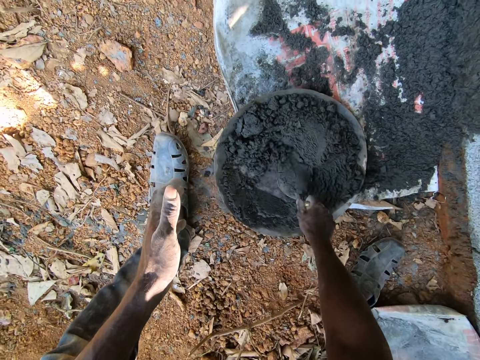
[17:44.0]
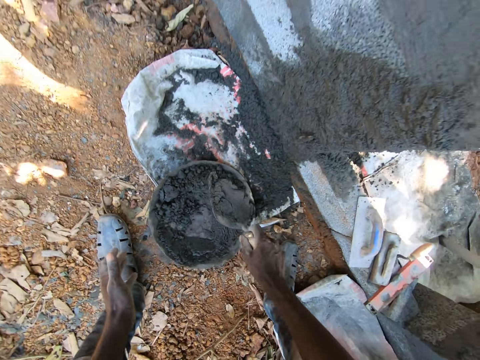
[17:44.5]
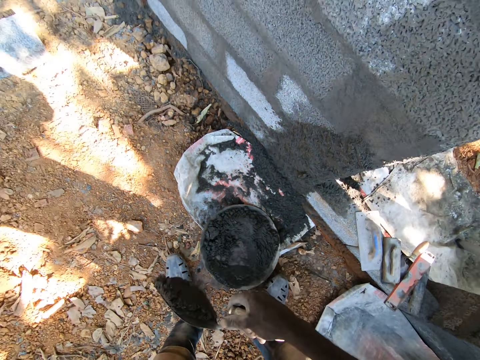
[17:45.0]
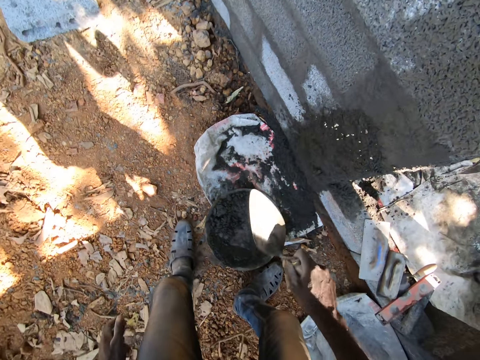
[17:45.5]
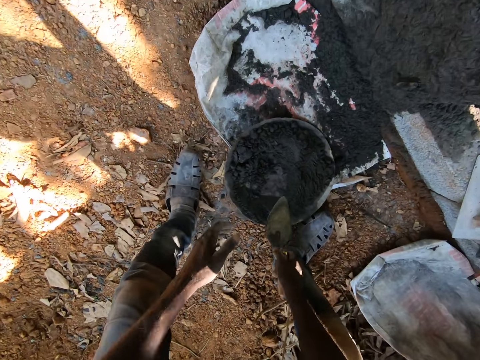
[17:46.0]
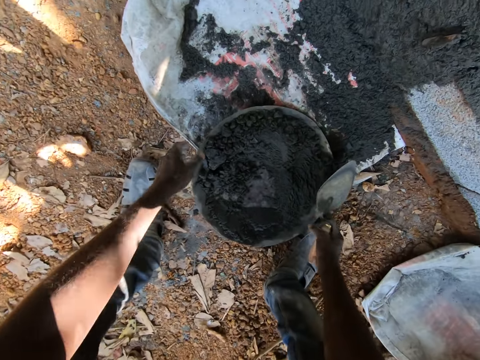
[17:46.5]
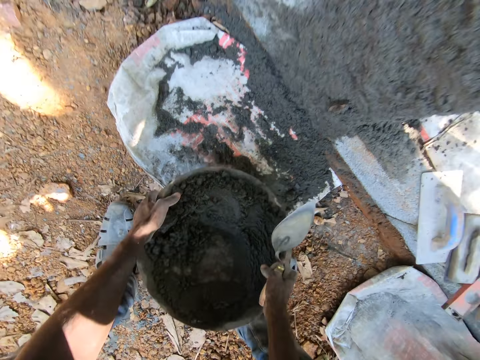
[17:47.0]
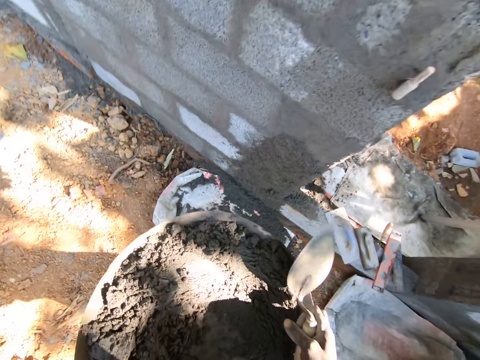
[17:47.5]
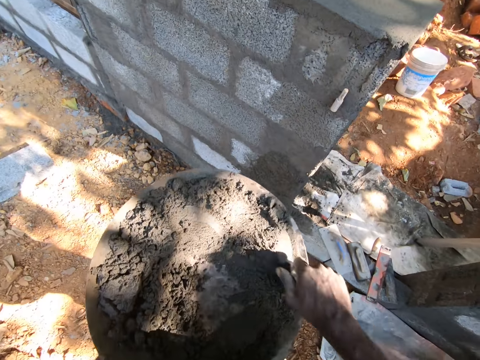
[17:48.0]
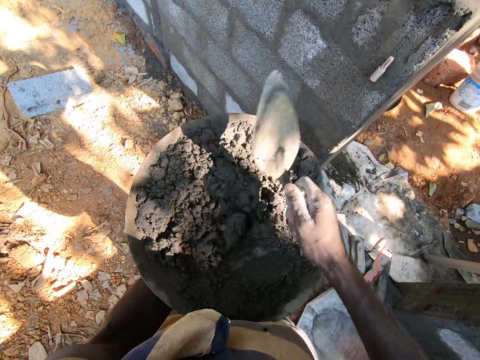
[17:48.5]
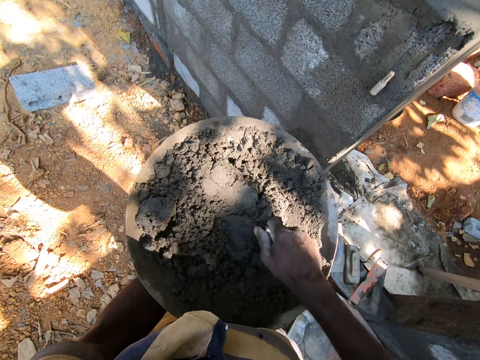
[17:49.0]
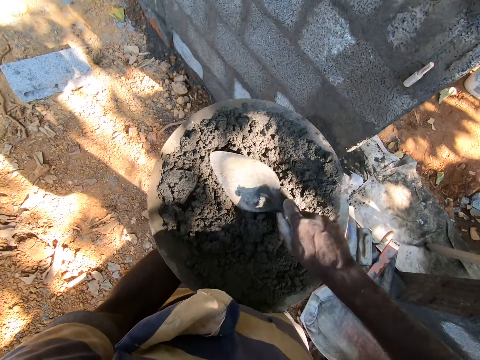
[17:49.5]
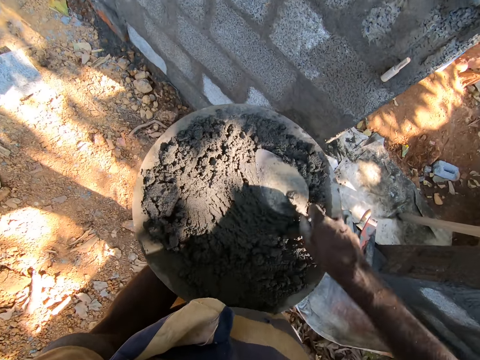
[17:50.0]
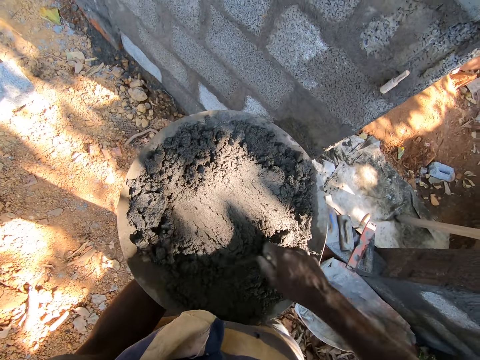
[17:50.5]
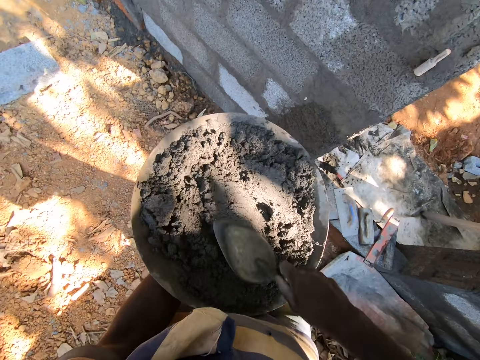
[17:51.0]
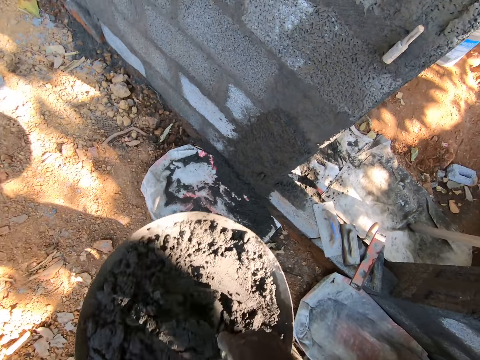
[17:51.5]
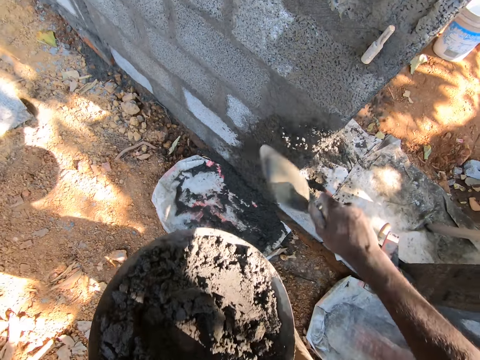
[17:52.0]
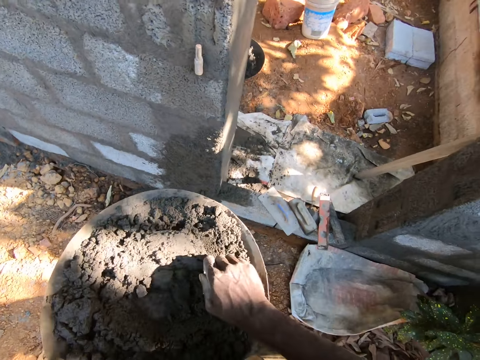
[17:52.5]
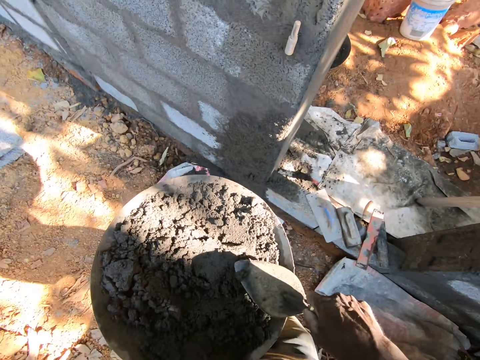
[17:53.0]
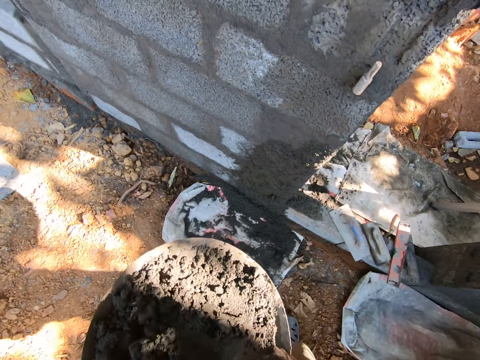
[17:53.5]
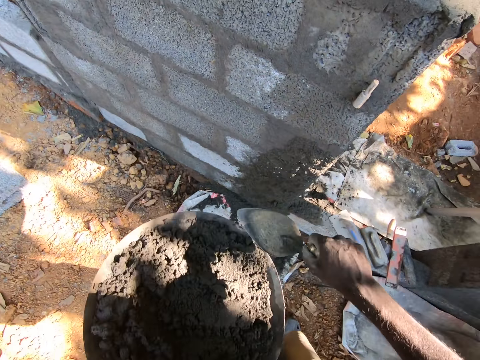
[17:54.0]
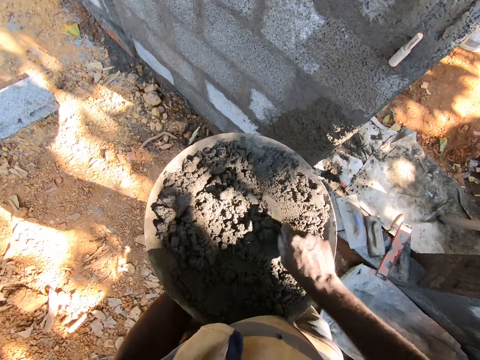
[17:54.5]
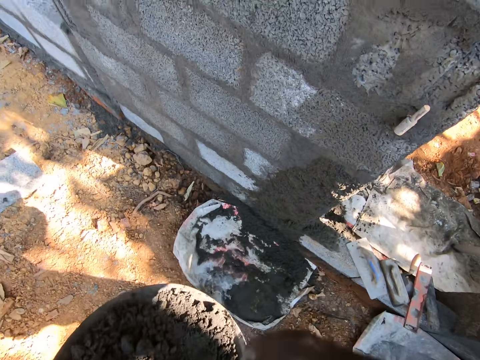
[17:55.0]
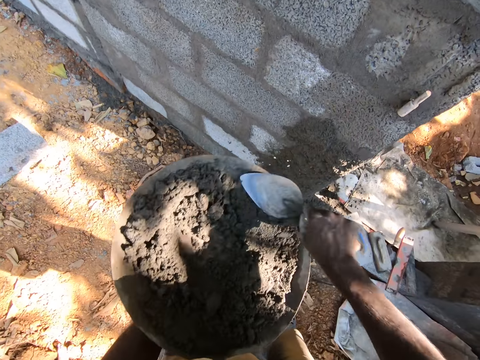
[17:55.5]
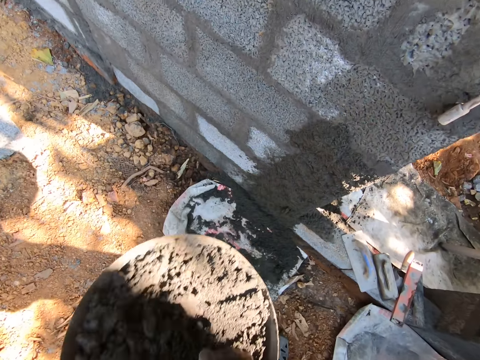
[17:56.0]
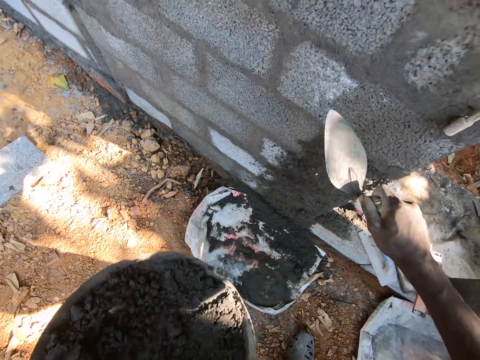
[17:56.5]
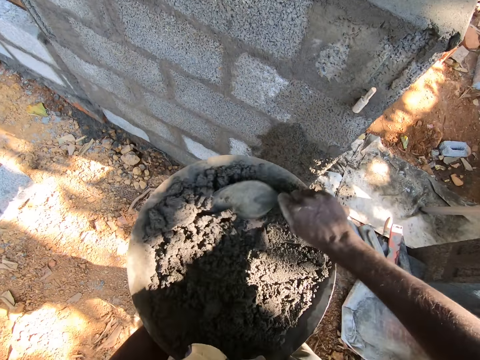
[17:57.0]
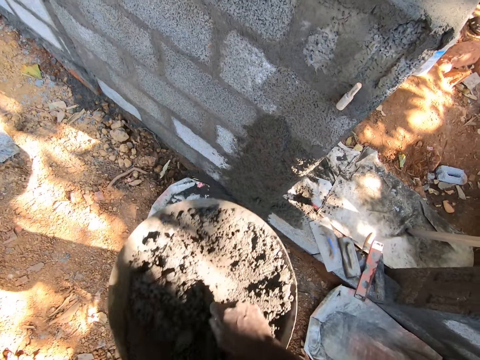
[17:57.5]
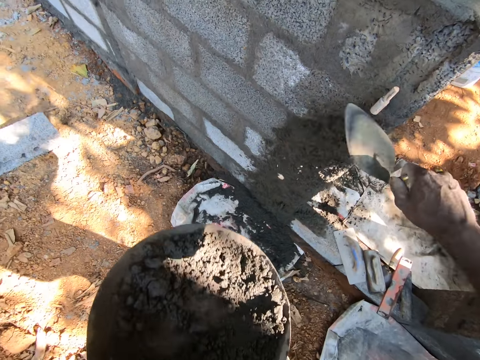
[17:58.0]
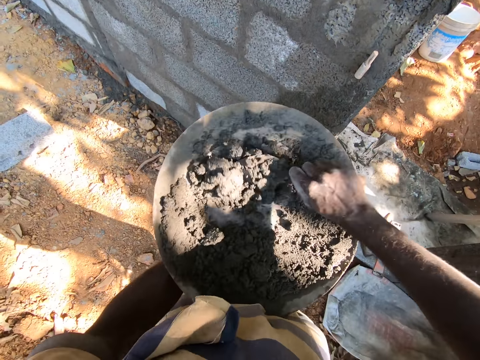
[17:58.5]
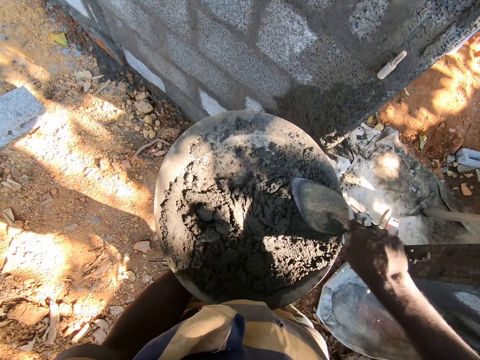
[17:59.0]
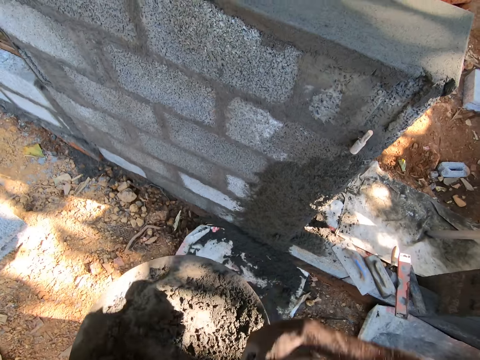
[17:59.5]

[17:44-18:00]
The camera wearer takes cement or concrete from the pan or bucket with the hand trowel in his right hand. He throws the cement in the hand trowel in his right hand on the wall. He lifts the pan on the floor with his left hand. He holds the bucket. He mixes the cement in the pan with the hand trowel in his right hand. He scoops concrete from the bucket. He throws the cement in the hand trowel in his right hand on the wall. He takes cement from the pan with the hand trowel in his right hand. He throws the cement in the hand trowel in his right hand on the wall. He scoops concrete from the bucket. He throws the cement in the hand trowel in his right hand on the wall. He takes cement from the pan with the hand trowel in his right hand. He throws the cement in the hand trowel in his right hand on the wall. He takes cement from the pan with the hand trowel in his right hand. He throws the cement in the hand trowel in his right hand on the wall. He takes cement from the pan with the hand trowel in his right hand.

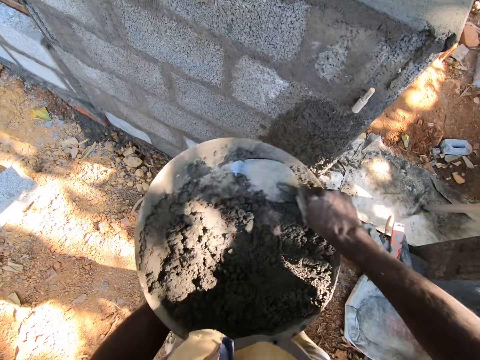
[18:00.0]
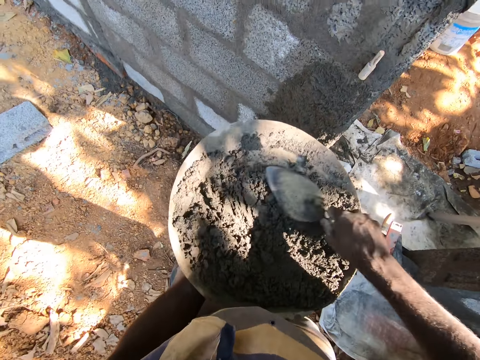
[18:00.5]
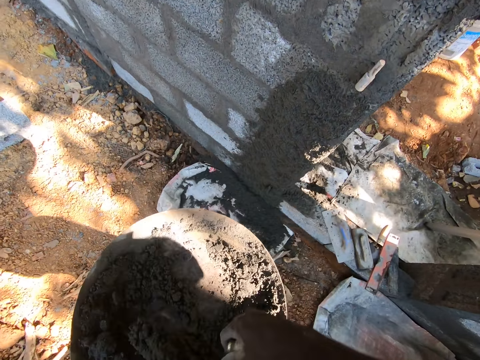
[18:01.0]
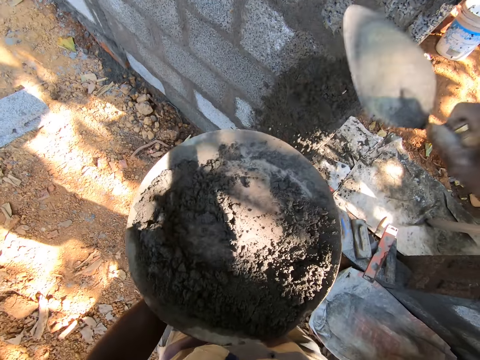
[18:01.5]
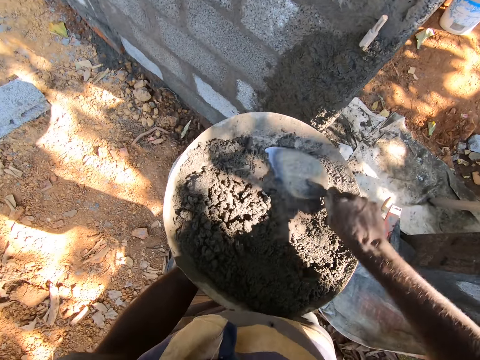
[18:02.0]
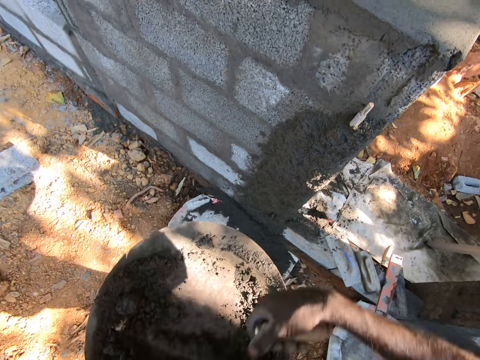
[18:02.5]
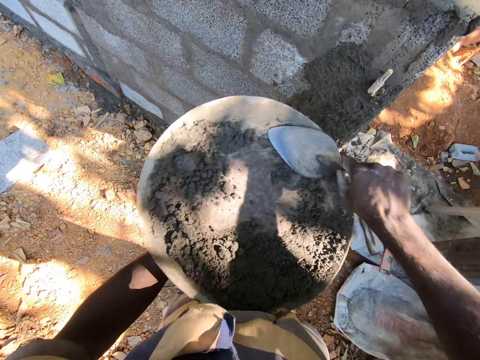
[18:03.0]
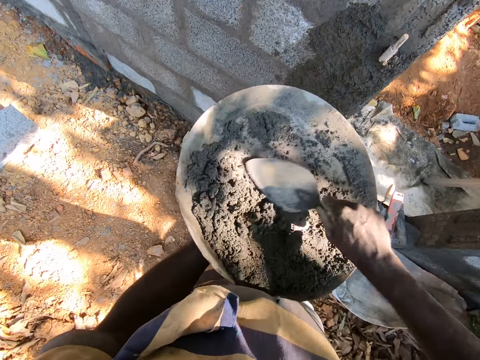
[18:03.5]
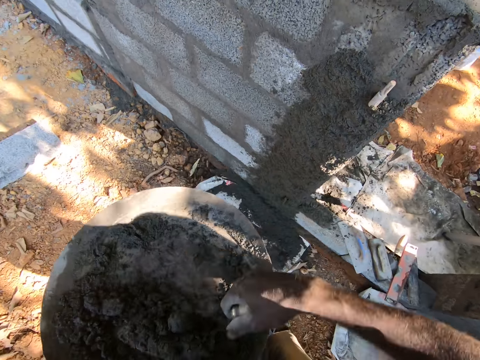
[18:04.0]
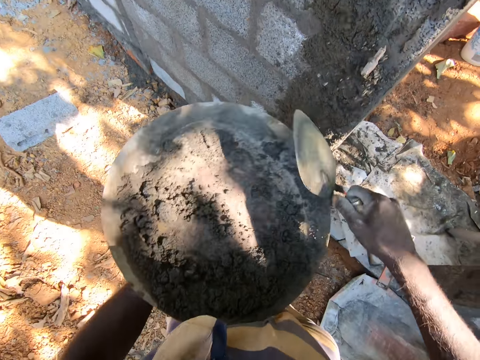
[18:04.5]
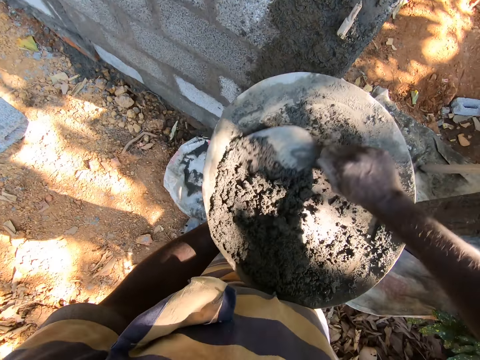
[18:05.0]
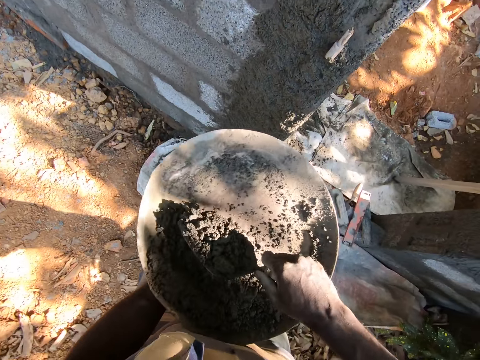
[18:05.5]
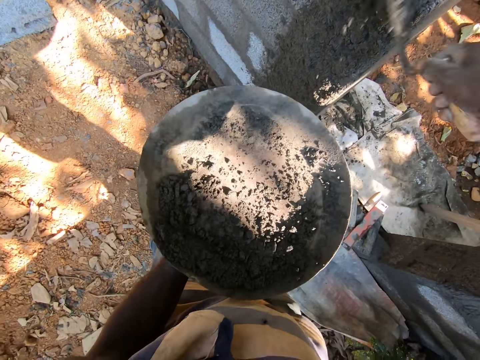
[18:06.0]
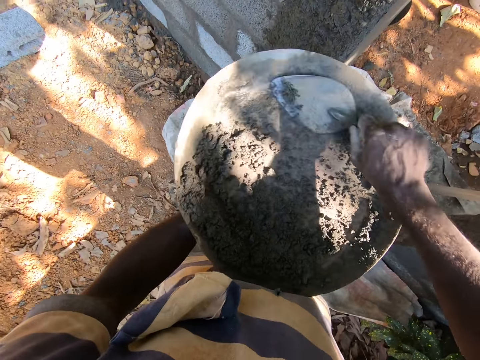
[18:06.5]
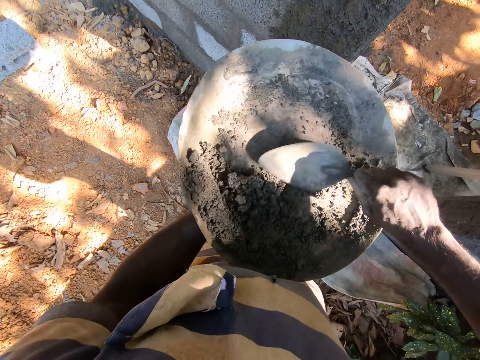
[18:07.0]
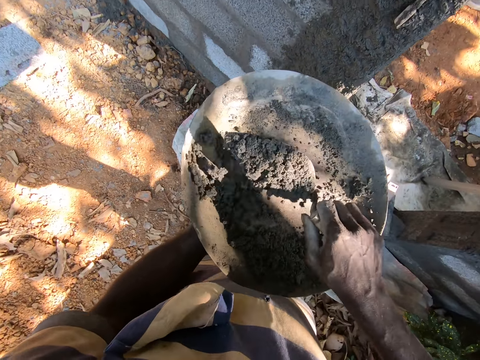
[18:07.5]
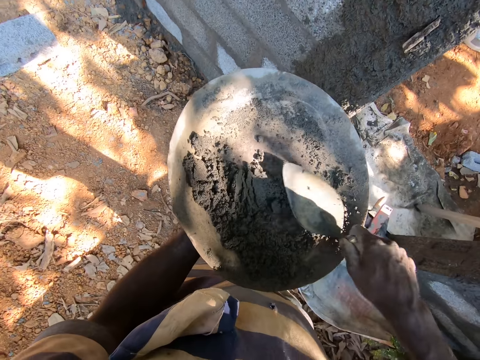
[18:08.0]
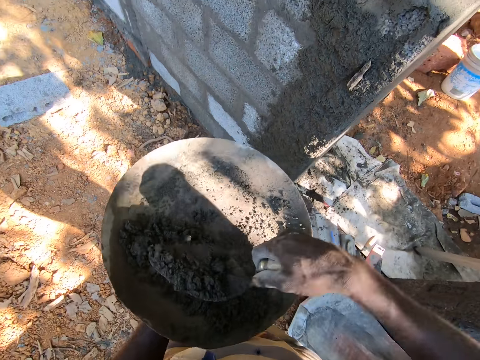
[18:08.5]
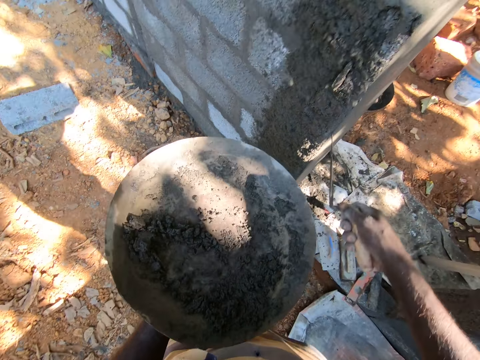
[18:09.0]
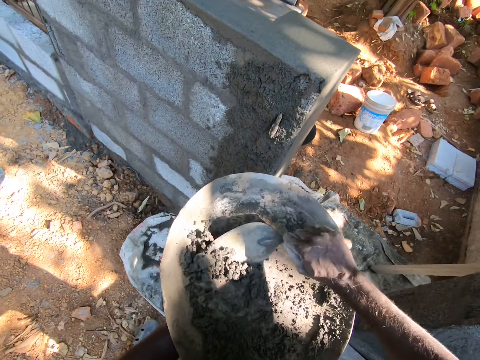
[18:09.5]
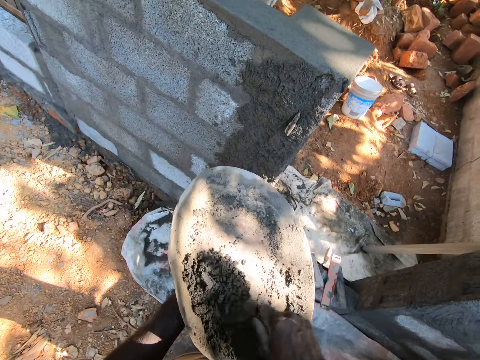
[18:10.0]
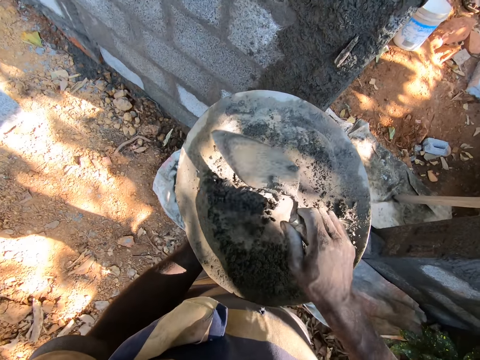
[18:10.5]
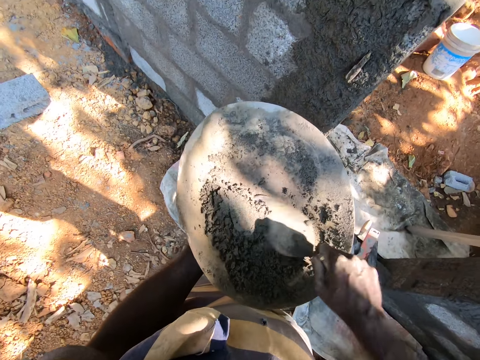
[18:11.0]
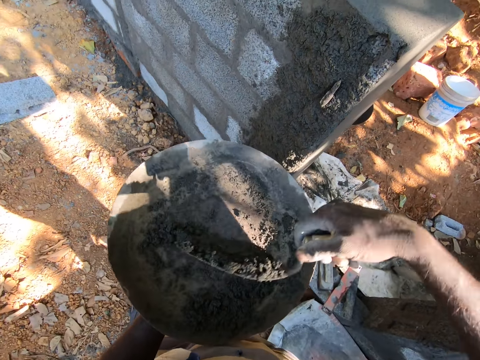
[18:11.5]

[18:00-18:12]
The camera wearer throws the cement in the hand trowel in his right hand on the wall. He takes cement from the pan with the hand trowel in his right hand. He throws the cement in the hand trowel in his right hand on the wall. He takes cement from the pan with the hand trowel in his right hand. He throws the cement in the hand trowel in his right hand on the wall. He takes cement from the pan with the hand trowel in his right hand. He throws the cement in the hand trowel in his right hand on the wall. He takes cement from the pan with the hand trowel in his right hand. He throws the cement in the hand trowel in his right hand on the wall. He takes cement from the pan with the hand trowel in his right hand. He does it again. He throws the cement in the hand trowel in his right hand on the wall. He takes cement from the pan with the hand trowel in his right hand. He does it again.
